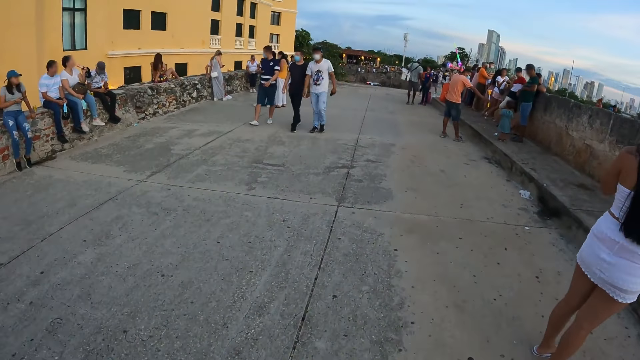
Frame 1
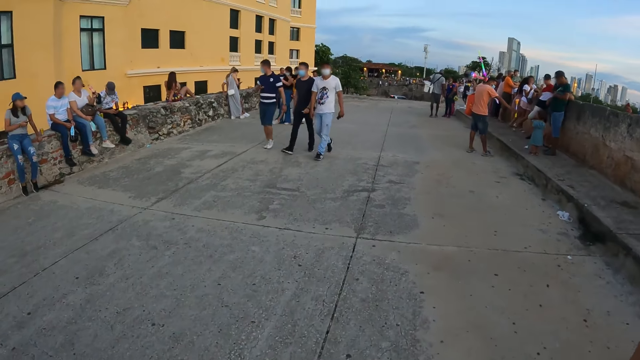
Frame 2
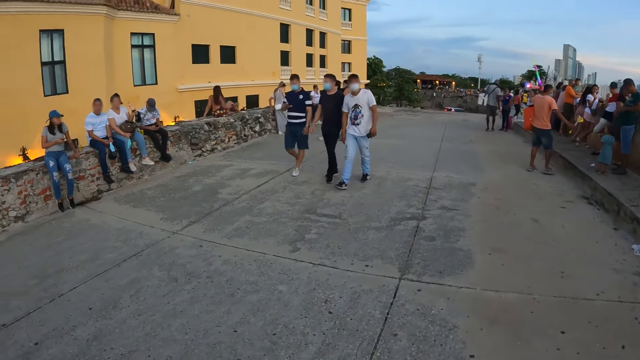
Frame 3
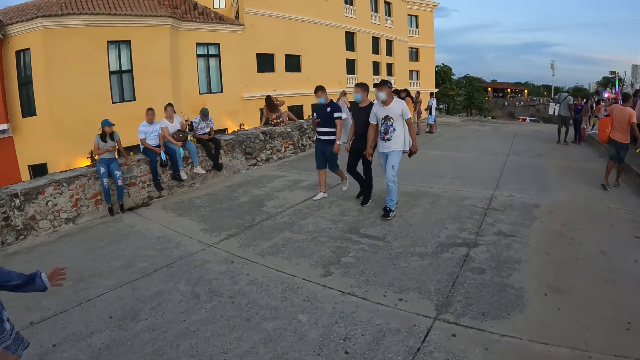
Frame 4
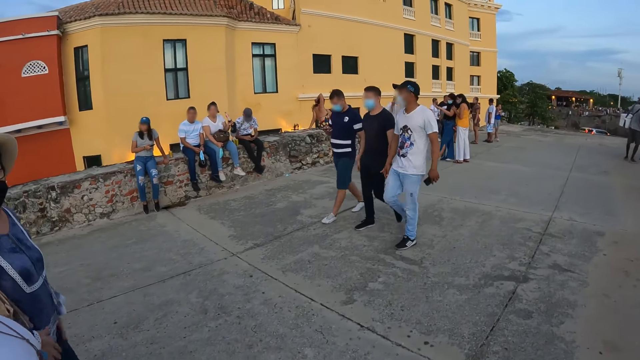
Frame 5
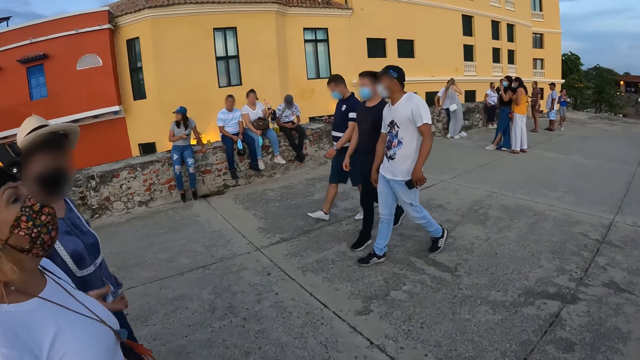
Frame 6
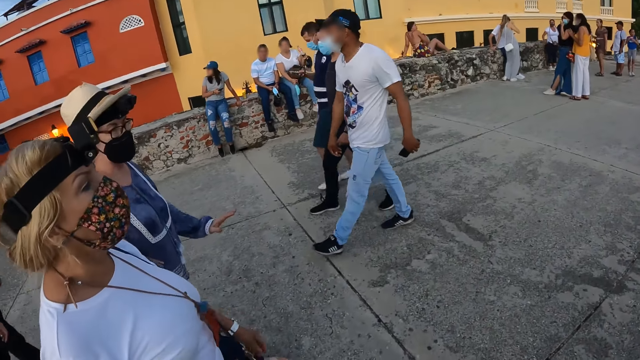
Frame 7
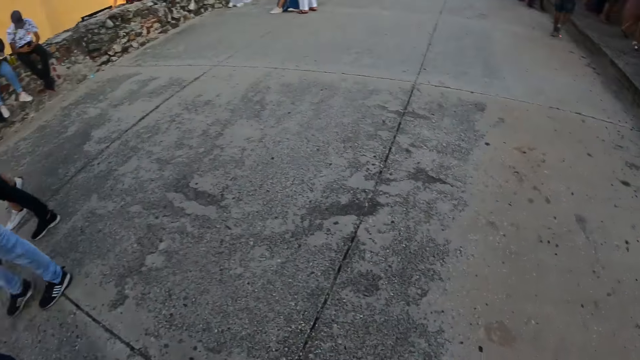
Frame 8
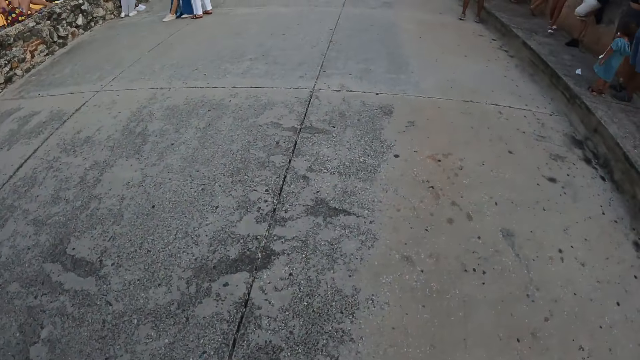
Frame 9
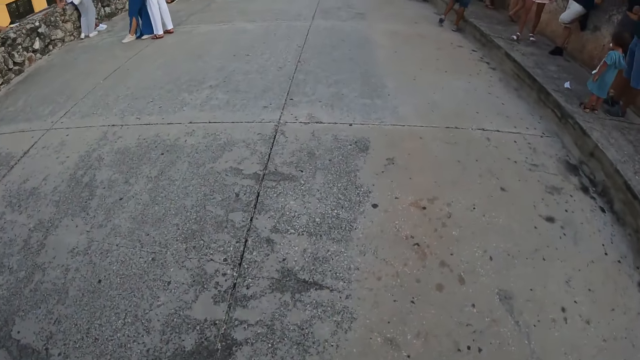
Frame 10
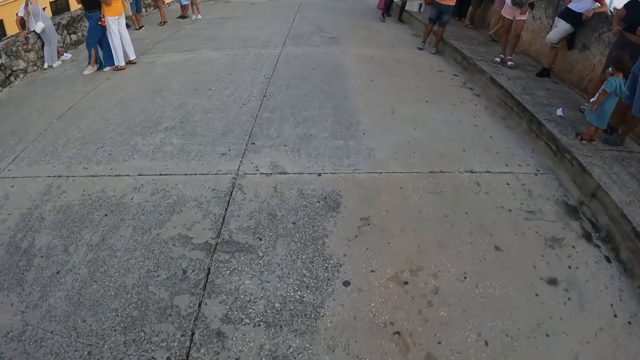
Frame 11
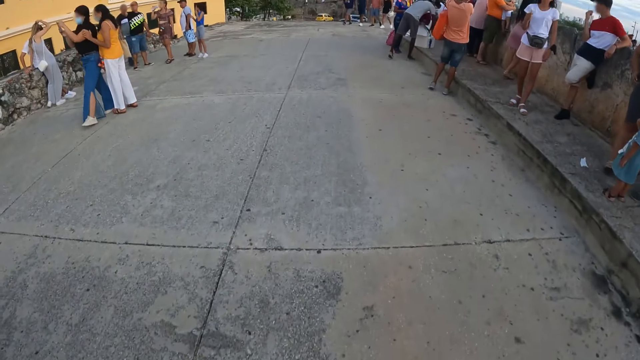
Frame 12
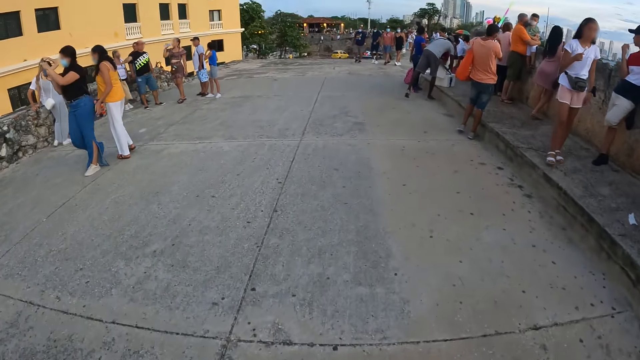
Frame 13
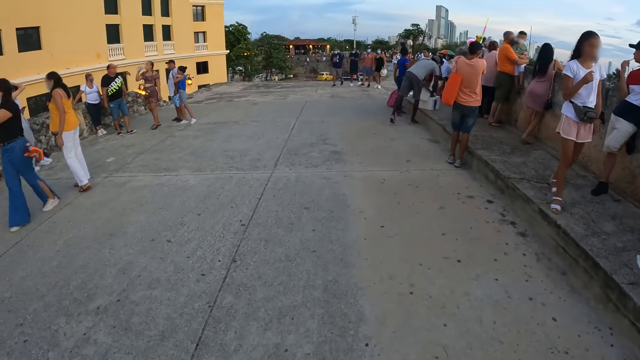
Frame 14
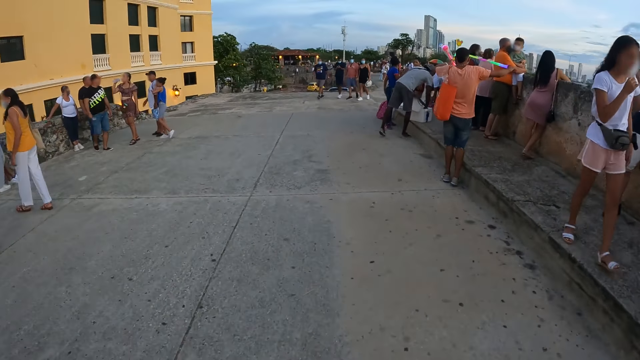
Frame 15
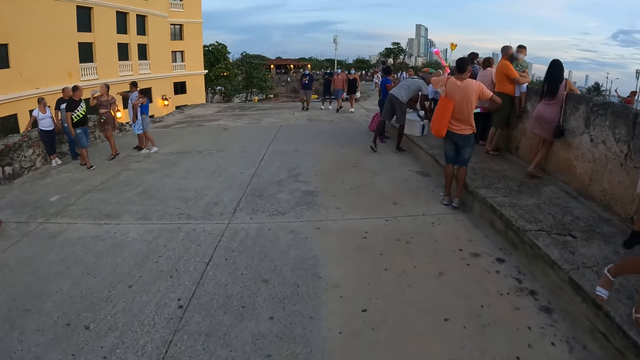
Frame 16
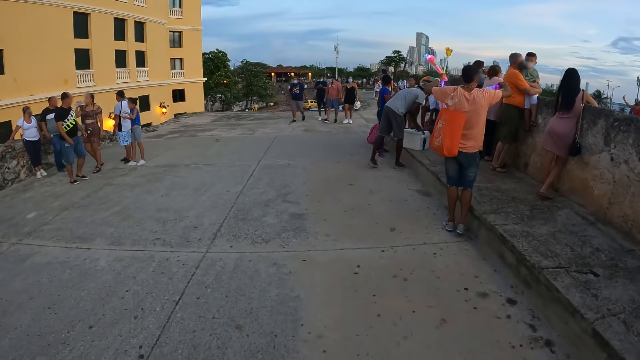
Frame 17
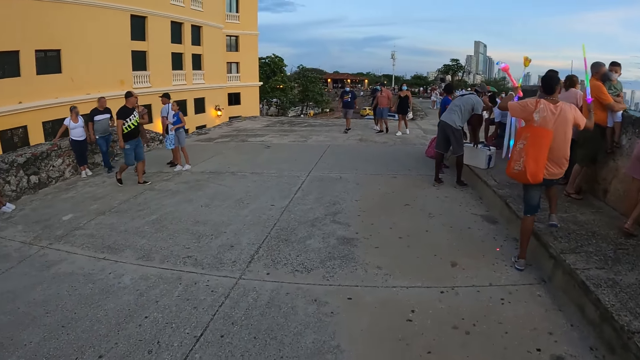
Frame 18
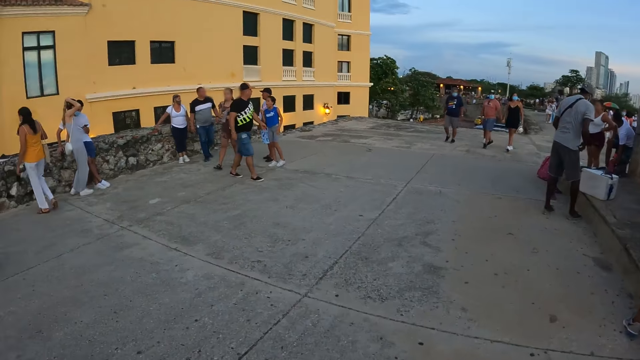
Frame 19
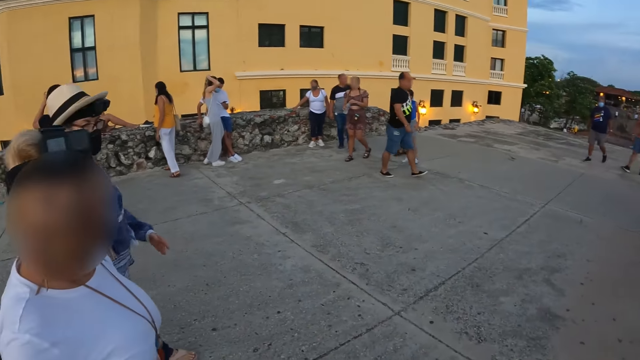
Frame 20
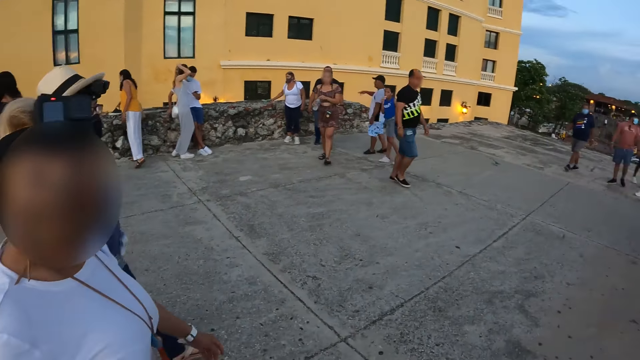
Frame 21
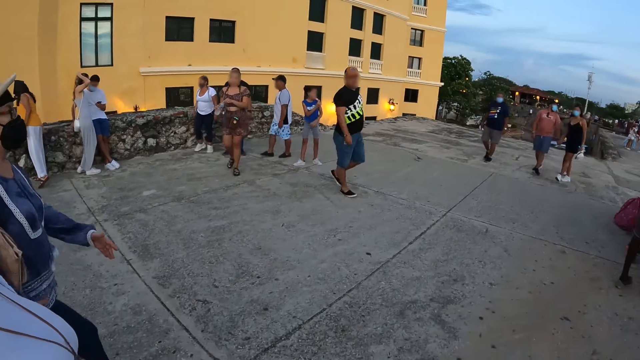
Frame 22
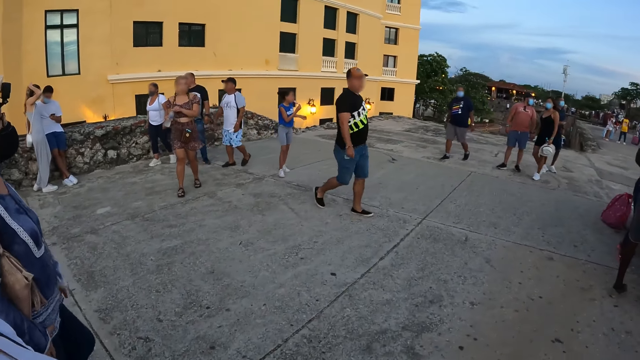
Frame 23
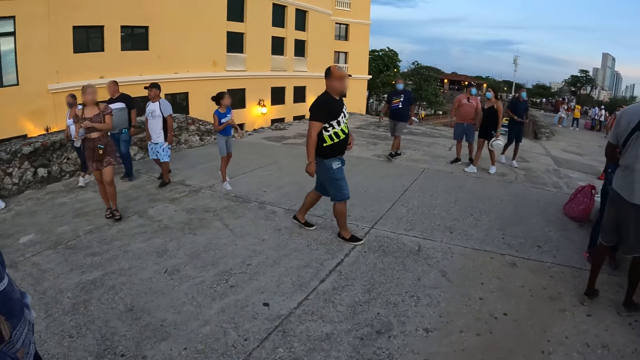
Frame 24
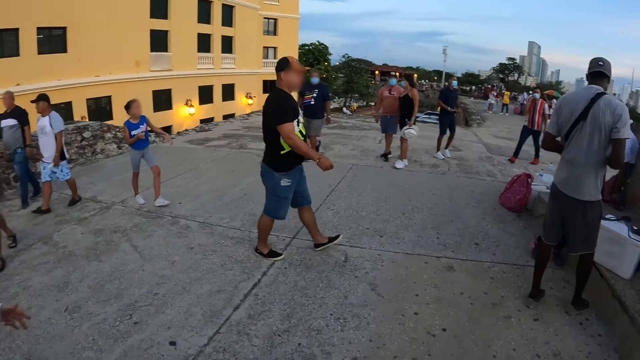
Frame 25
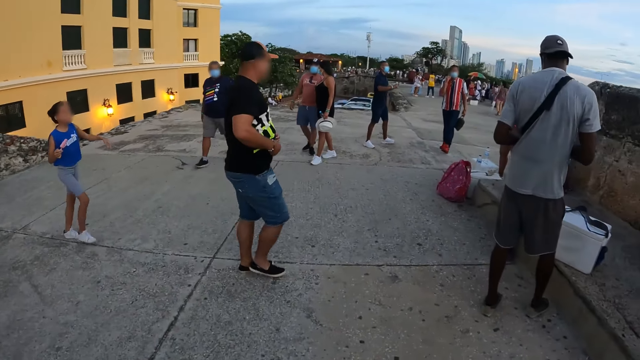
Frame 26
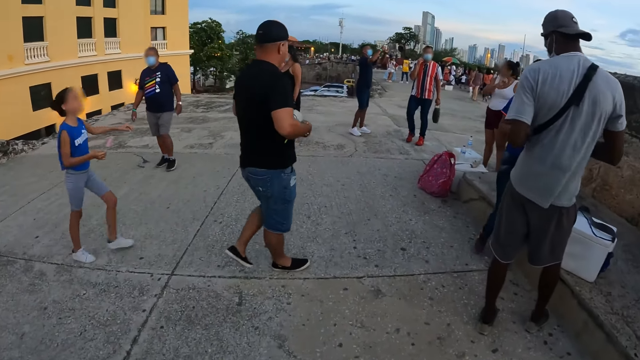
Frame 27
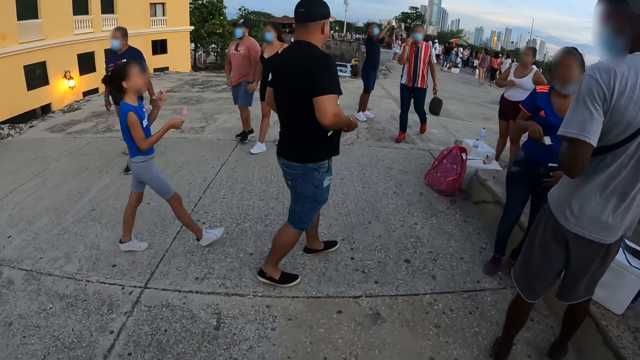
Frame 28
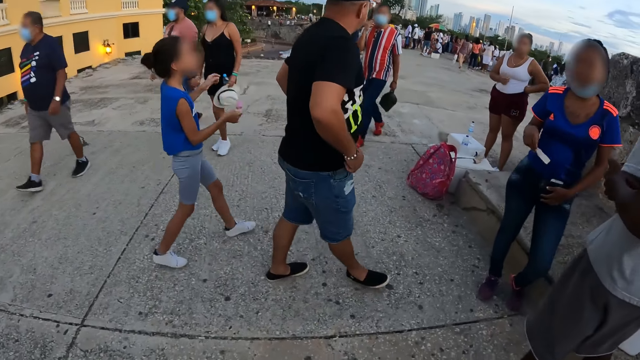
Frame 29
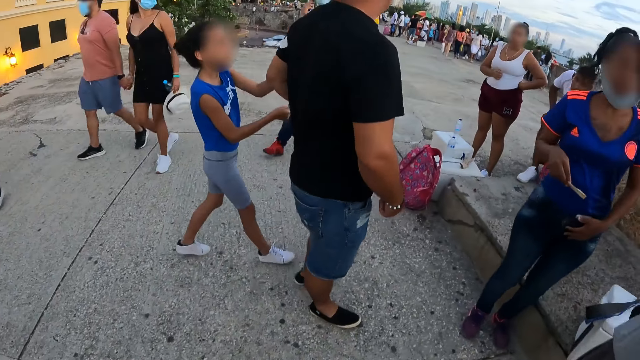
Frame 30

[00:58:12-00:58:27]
The camera wearer walks on the pavements. A woman interacts with another woman. The camera wearer interacts with the other woman. They walk on the pavements.

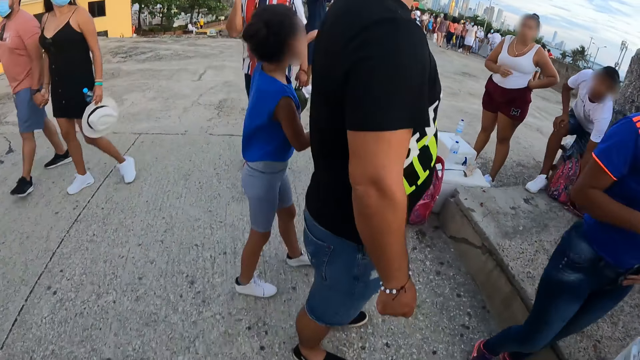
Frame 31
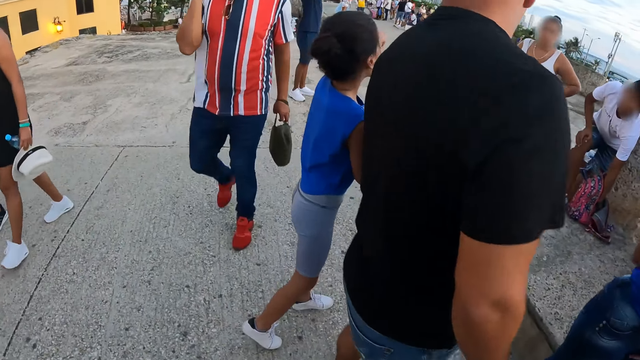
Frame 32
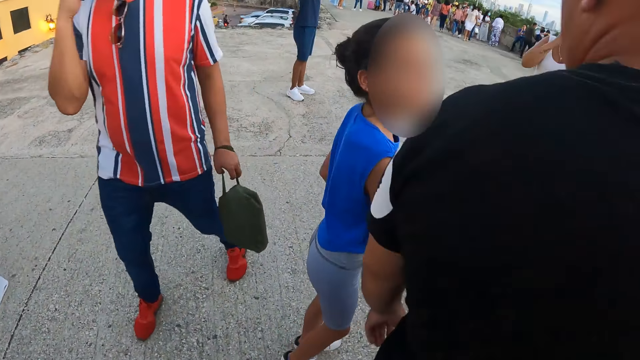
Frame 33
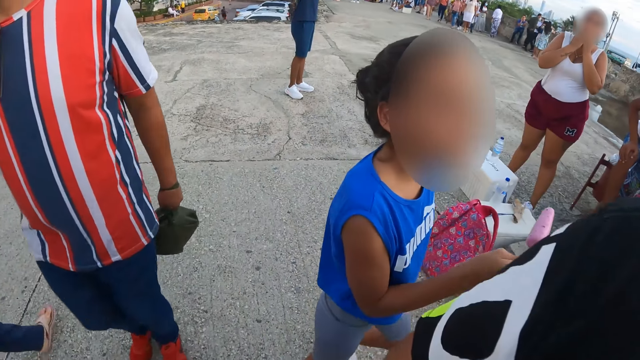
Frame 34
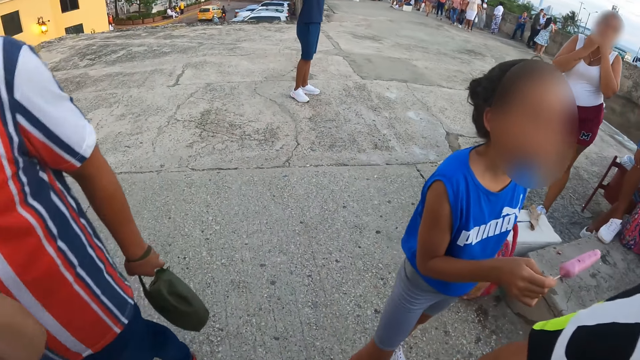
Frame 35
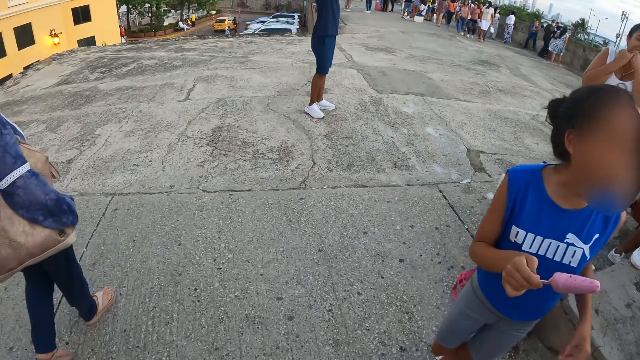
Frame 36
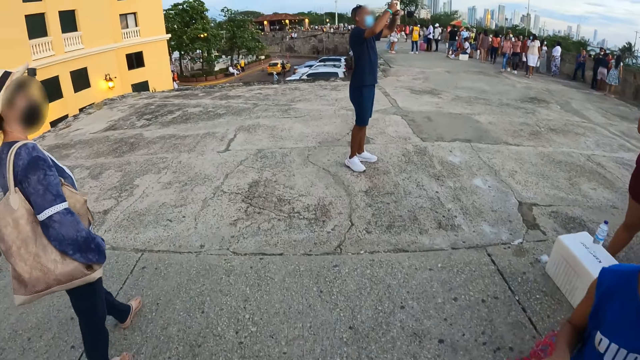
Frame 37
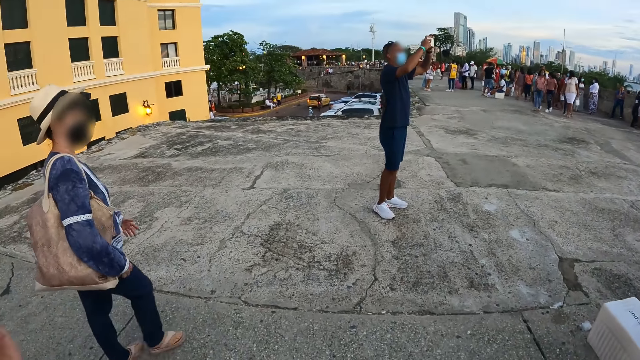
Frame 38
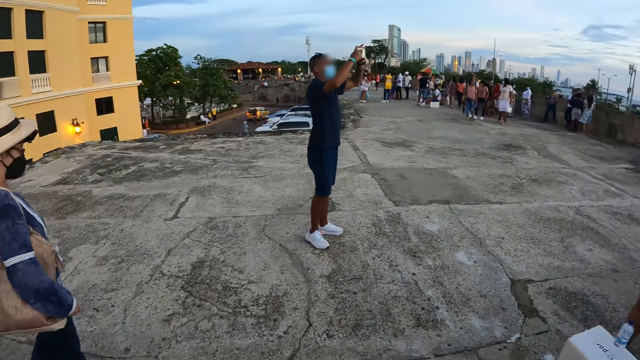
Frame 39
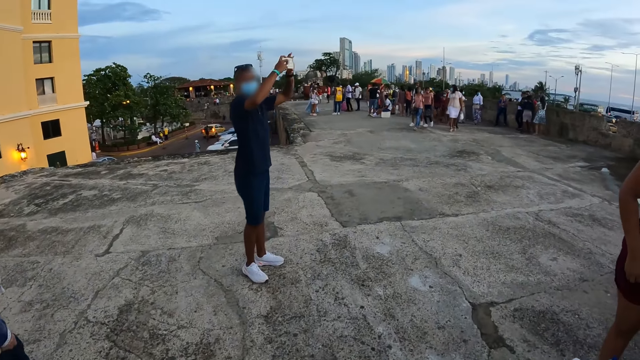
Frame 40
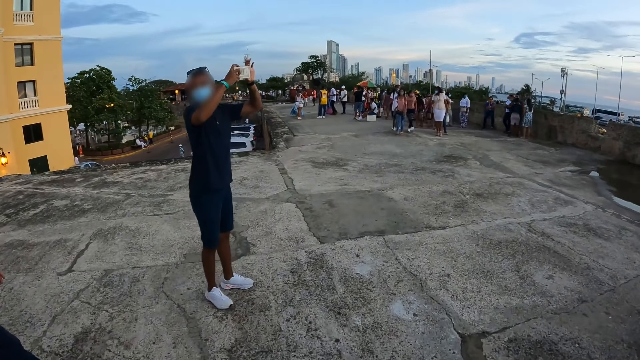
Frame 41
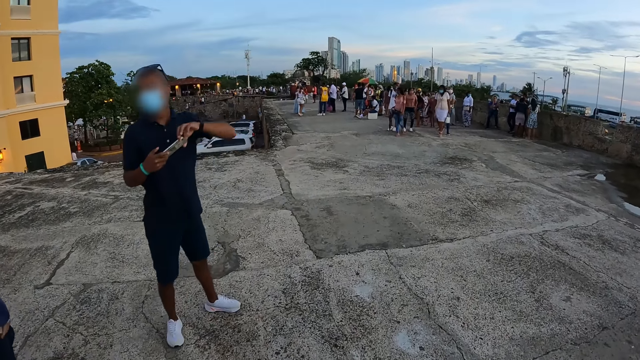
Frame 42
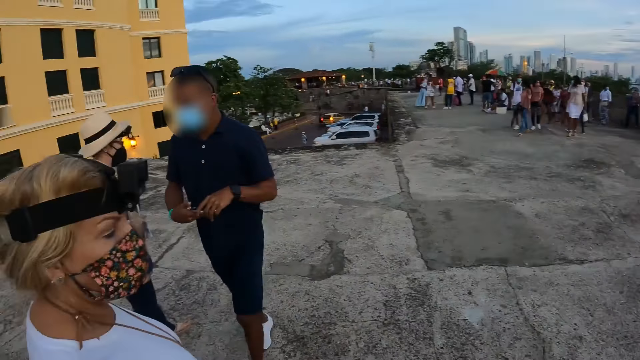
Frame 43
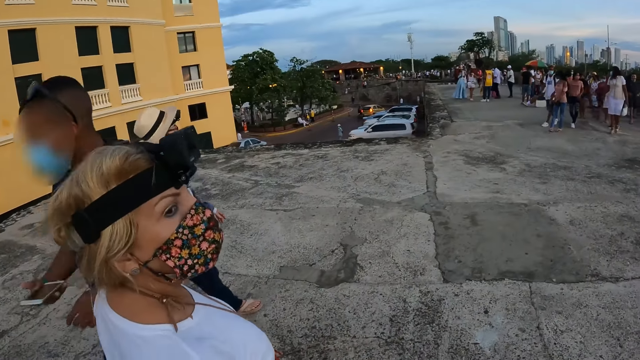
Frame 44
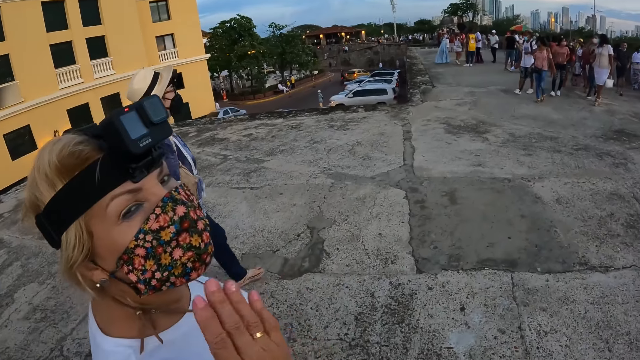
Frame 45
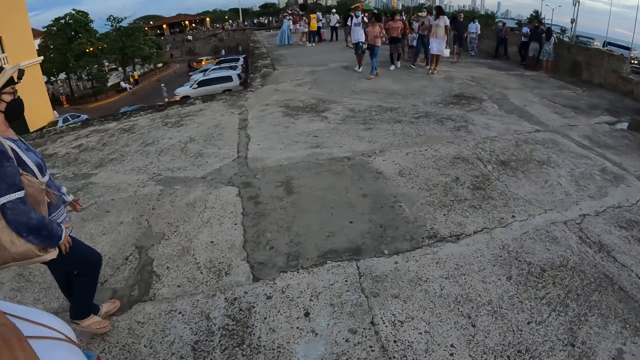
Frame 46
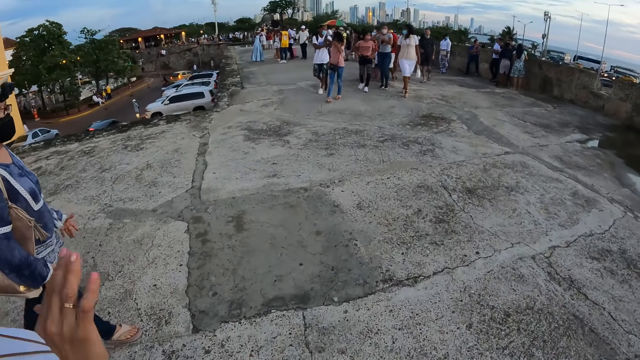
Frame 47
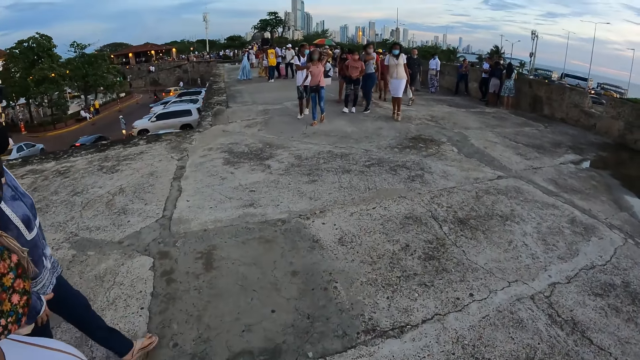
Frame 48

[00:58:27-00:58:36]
The camera wearer interacts with the woman.
